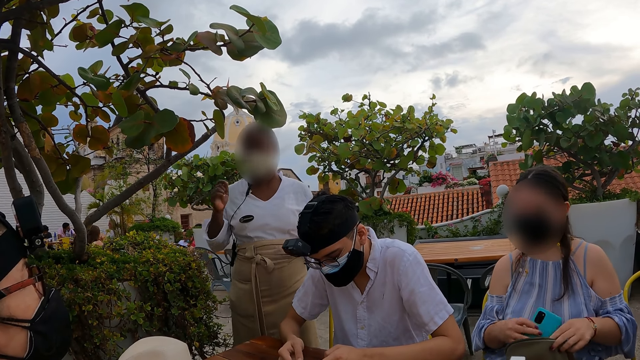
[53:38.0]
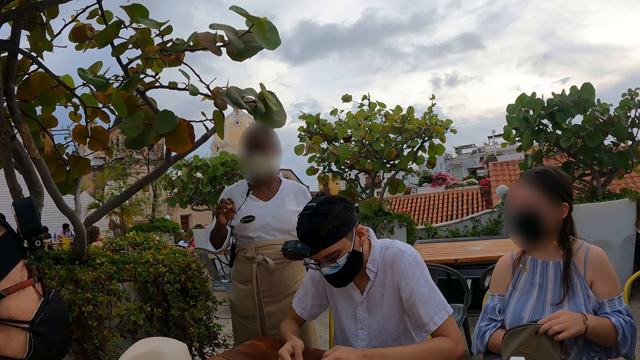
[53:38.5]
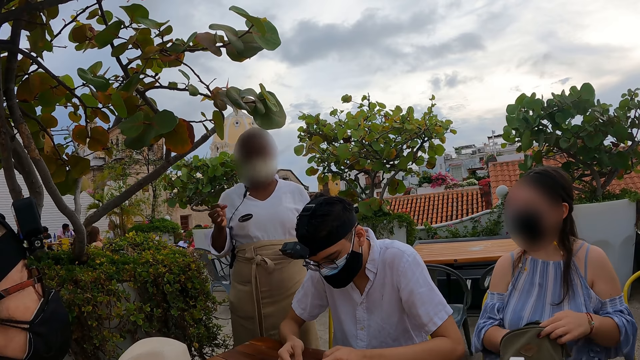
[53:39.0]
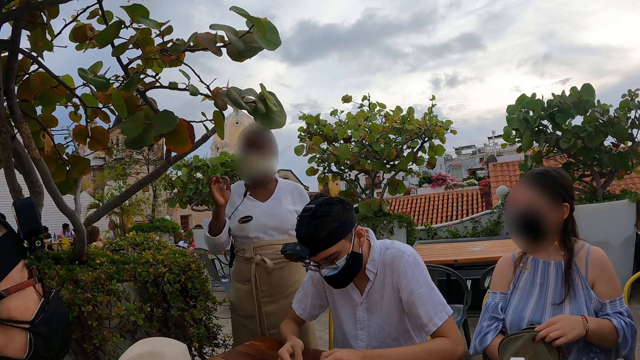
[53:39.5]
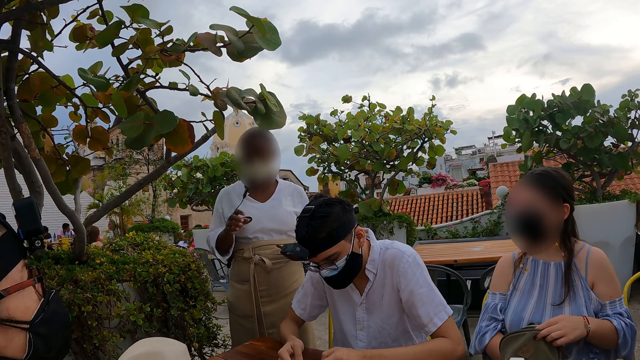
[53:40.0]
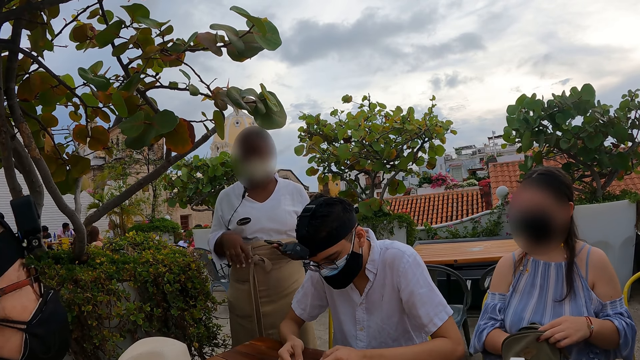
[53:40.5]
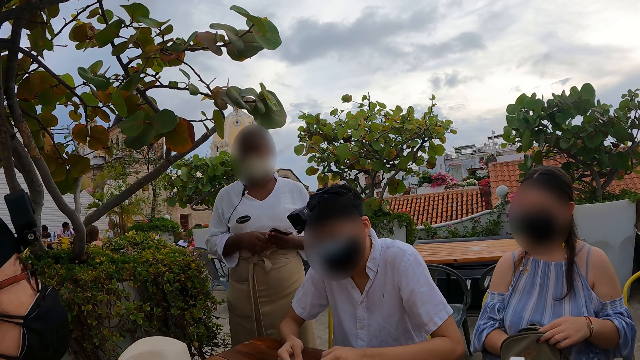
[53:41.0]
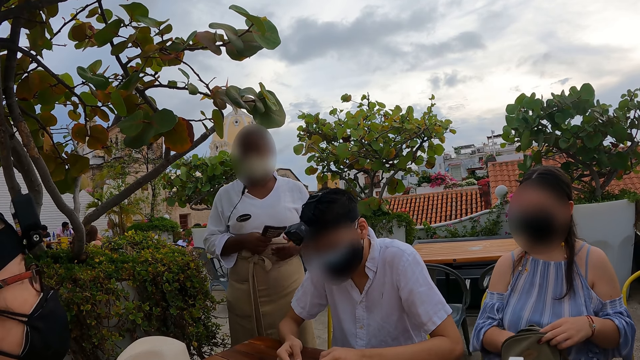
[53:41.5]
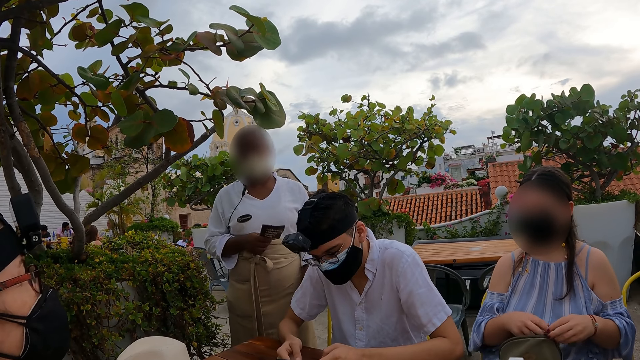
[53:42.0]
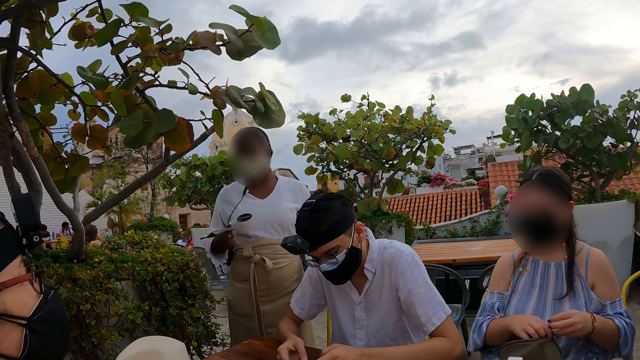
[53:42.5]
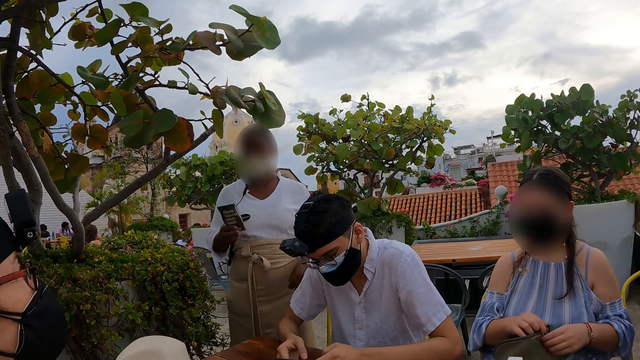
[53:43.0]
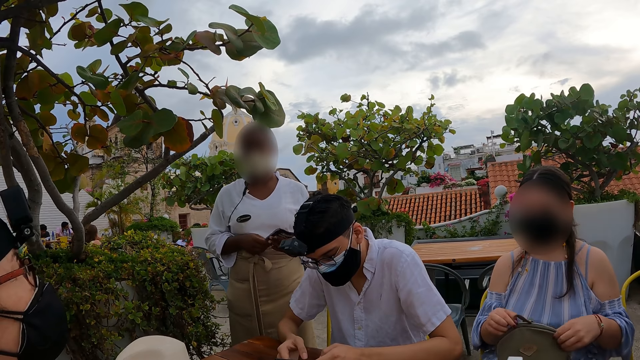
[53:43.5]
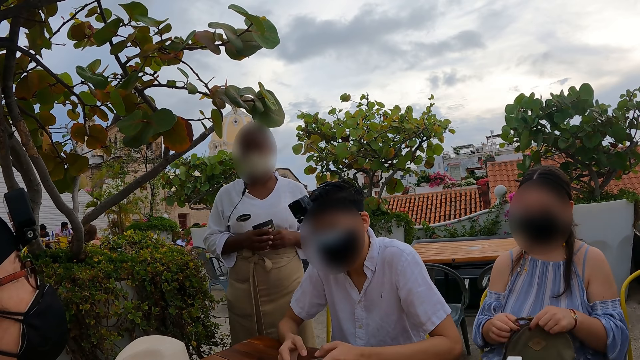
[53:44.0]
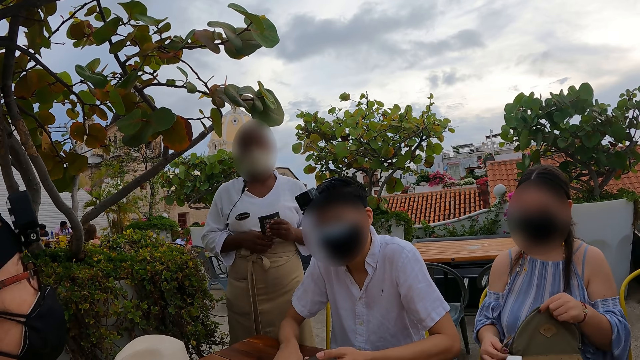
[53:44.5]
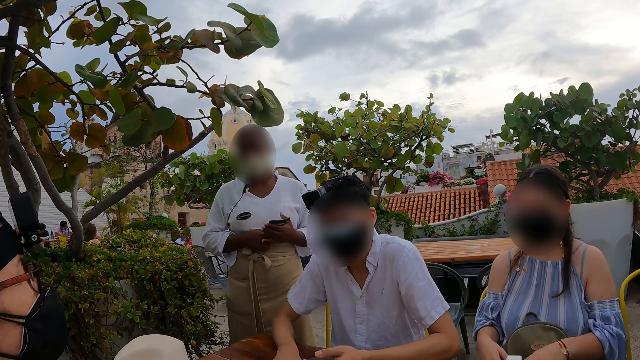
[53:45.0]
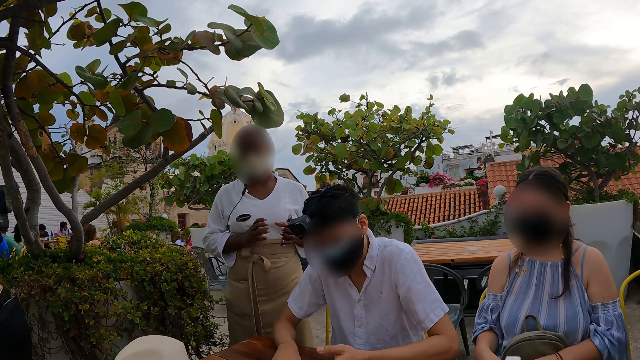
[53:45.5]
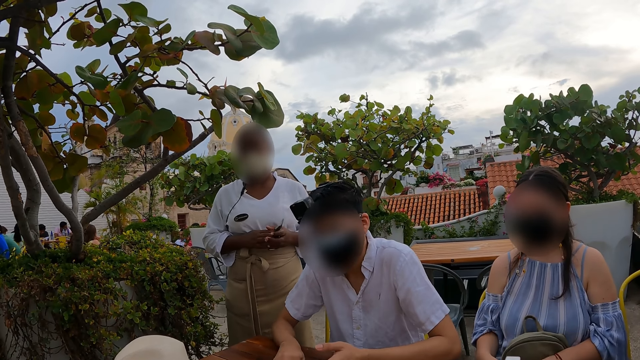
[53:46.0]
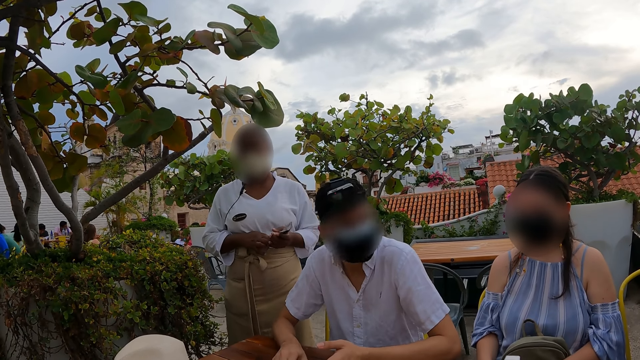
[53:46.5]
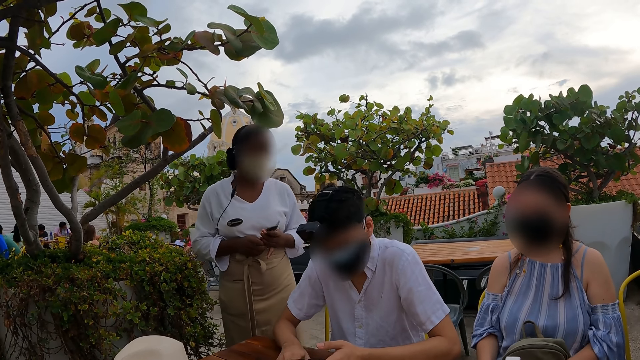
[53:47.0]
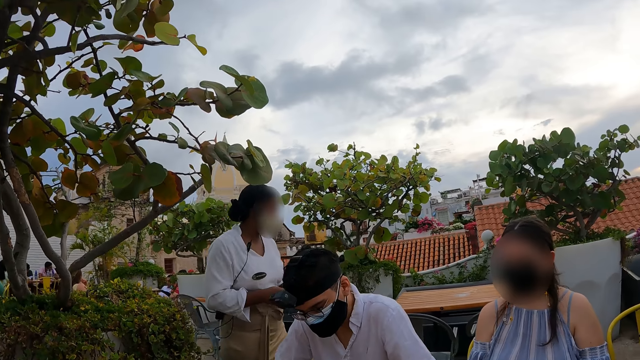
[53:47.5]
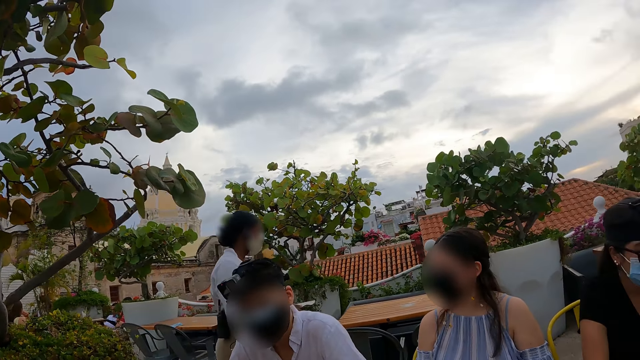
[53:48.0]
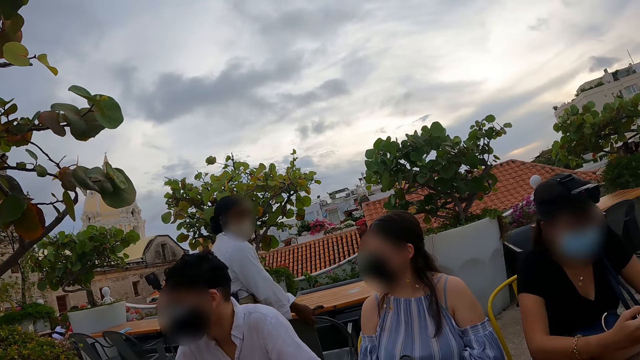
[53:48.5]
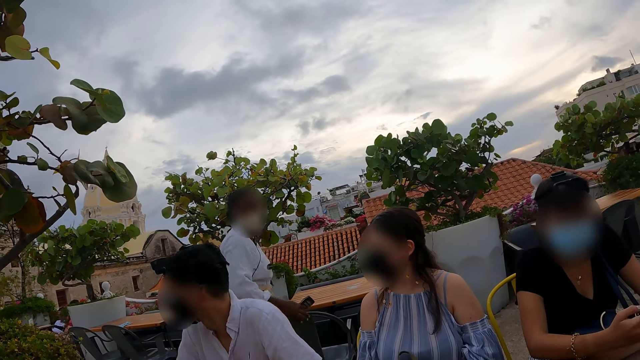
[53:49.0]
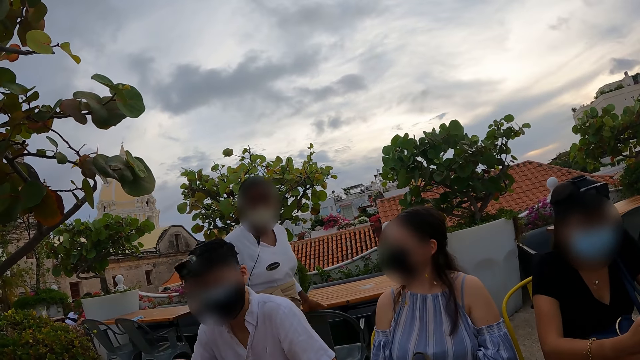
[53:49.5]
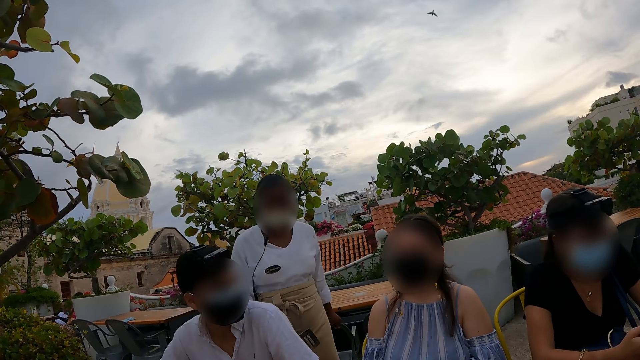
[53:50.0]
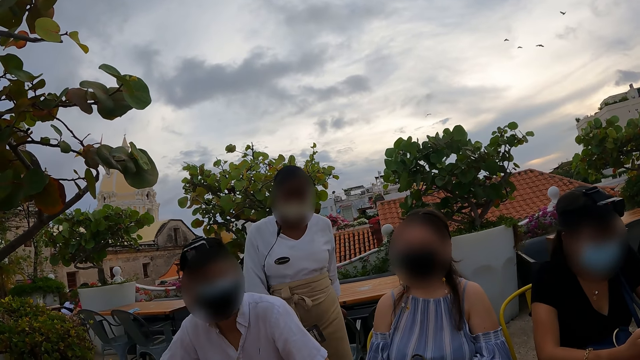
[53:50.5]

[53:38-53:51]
A woman puts a phone in a backpack. The woman zips the backpack. The camera wearer stares at a man.

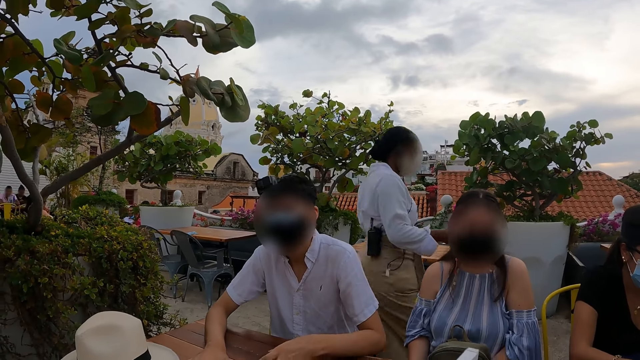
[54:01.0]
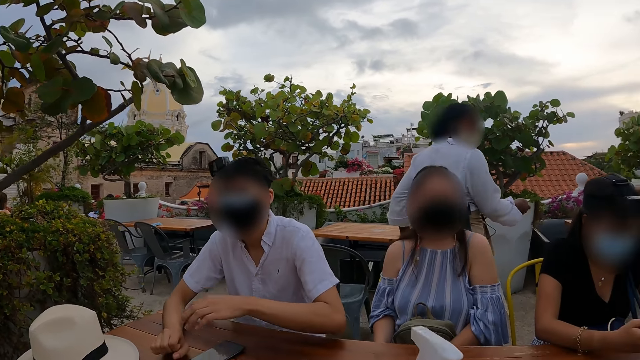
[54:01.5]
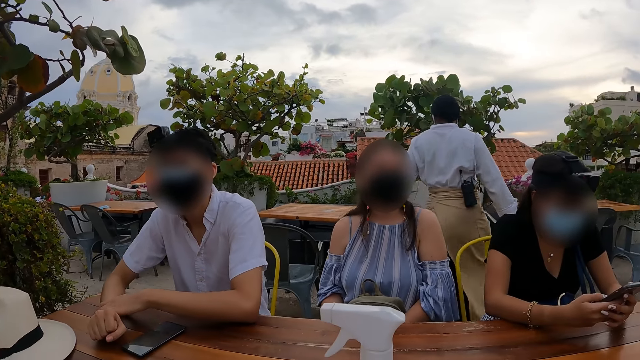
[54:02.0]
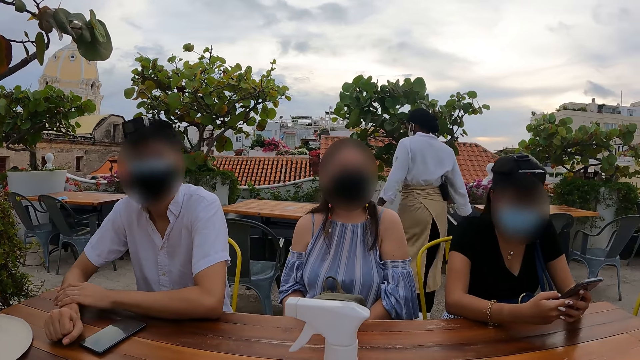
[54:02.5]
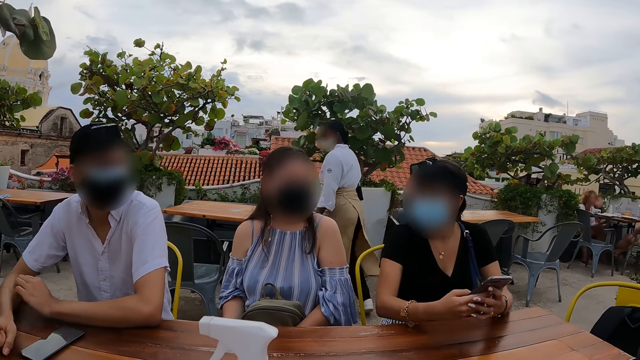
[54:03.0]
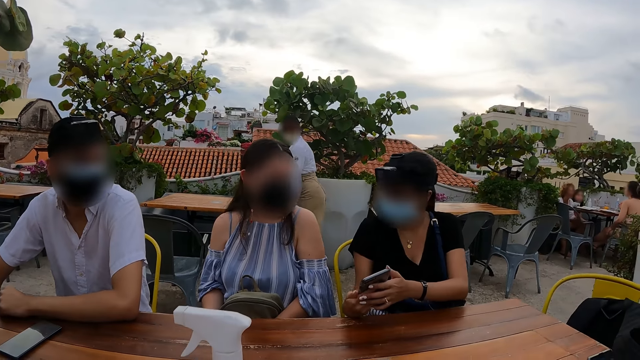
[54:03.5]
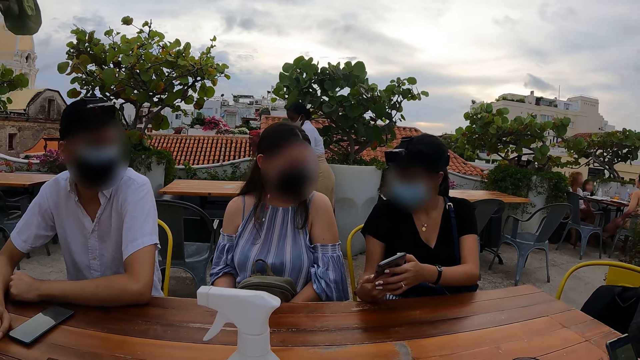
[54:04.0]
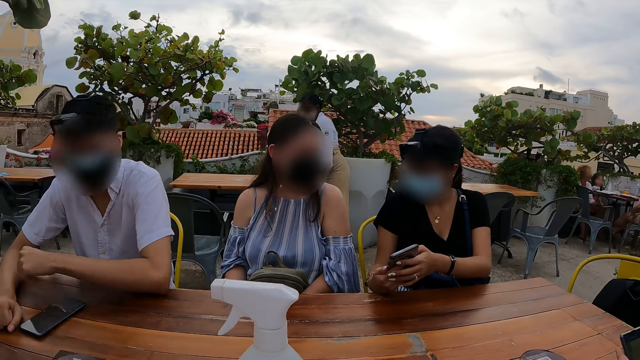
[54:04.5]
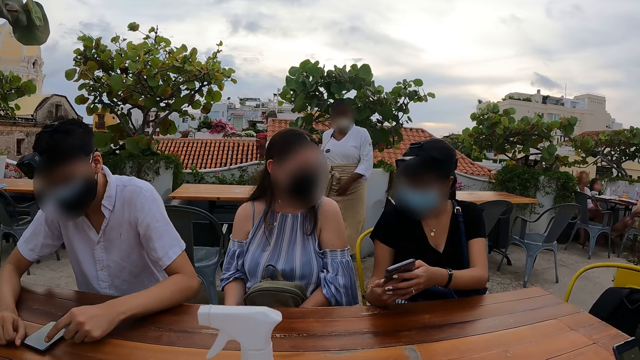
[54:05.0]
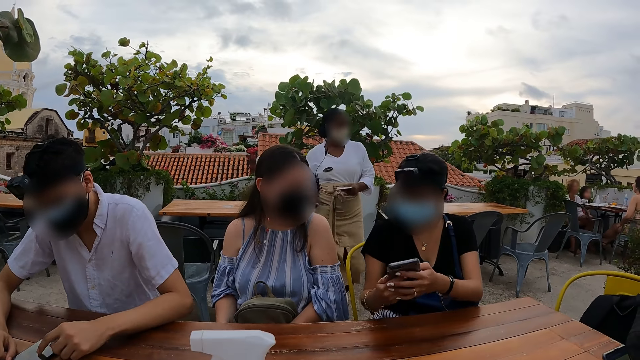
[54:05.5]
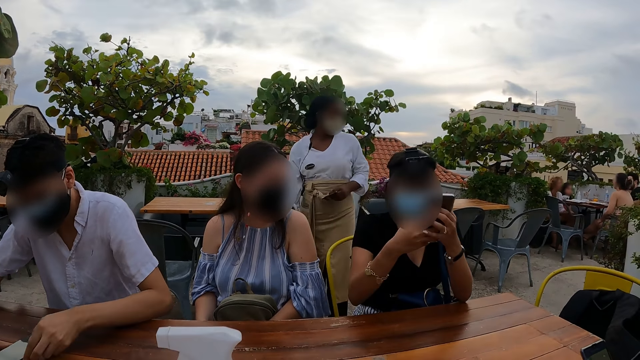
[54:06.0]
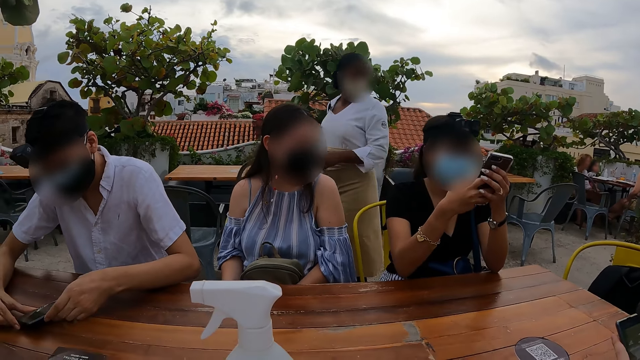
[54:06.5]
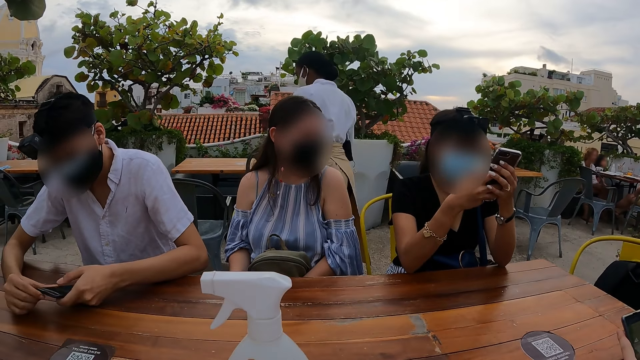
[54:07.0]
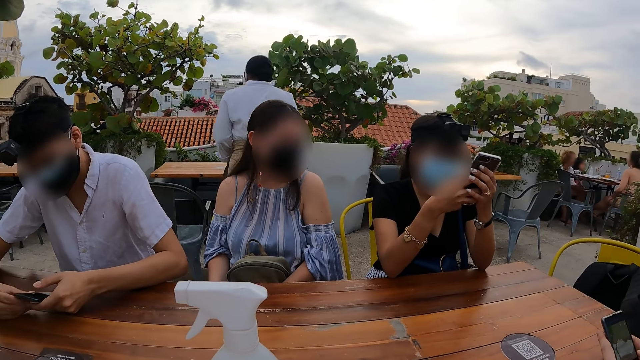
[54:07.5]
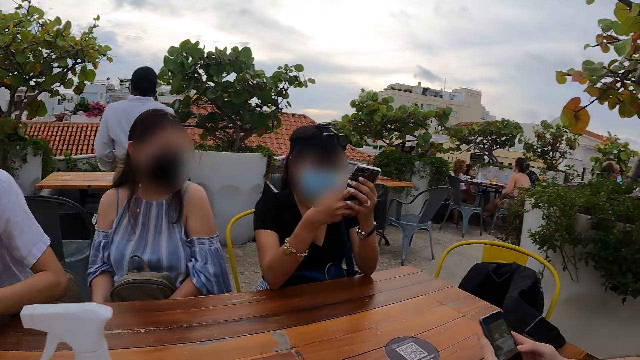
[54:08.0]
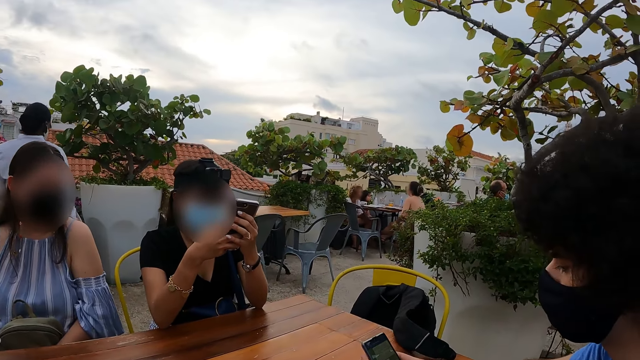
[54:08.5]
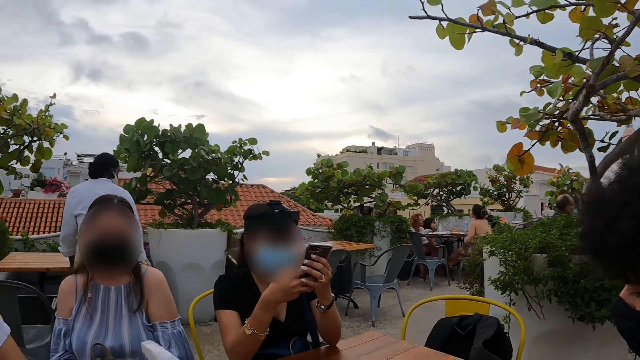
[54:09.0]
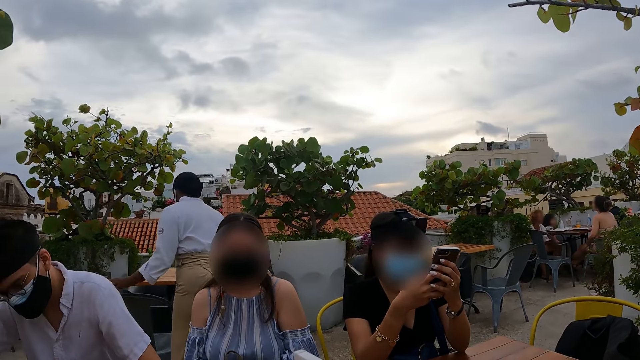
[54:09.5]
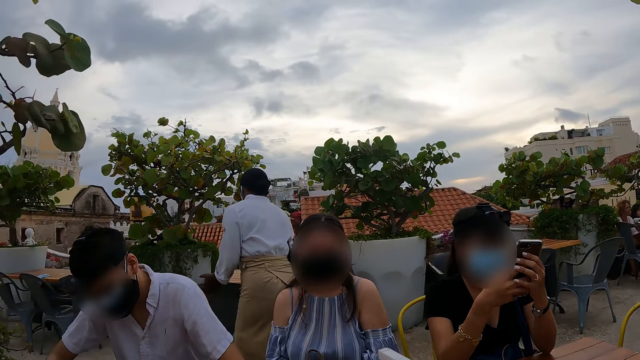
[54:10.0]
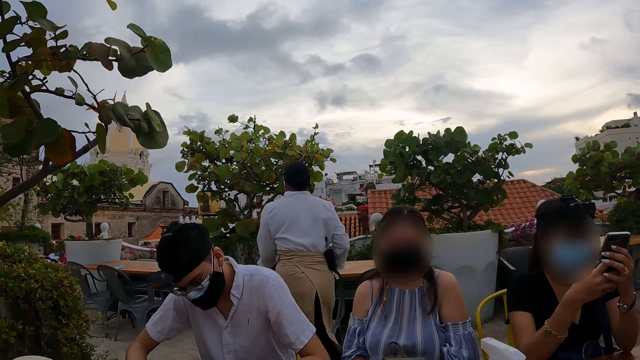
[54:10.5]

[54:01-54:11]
A woman shows another woman a phone. A man operates a phone. The camera wearer looks around. They look at another man.
